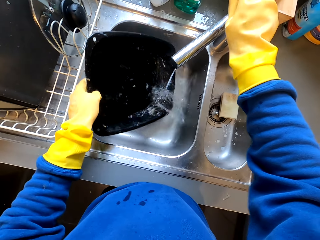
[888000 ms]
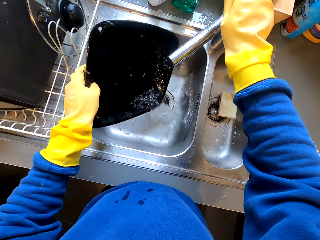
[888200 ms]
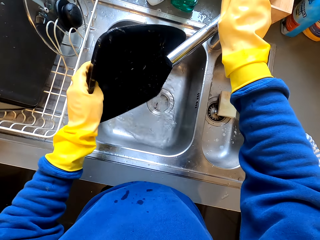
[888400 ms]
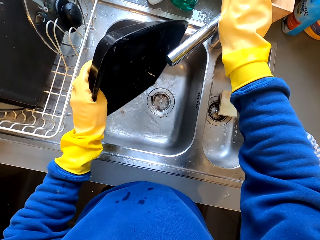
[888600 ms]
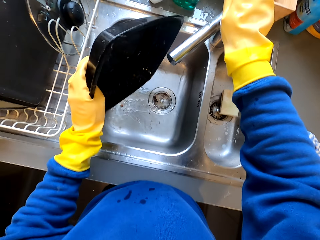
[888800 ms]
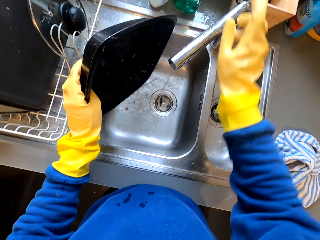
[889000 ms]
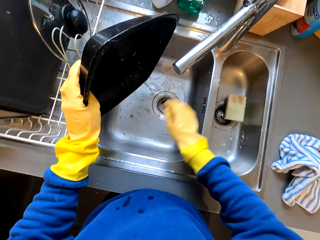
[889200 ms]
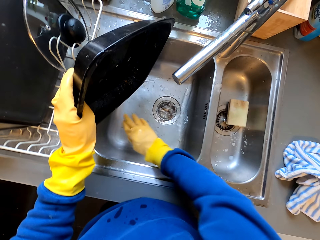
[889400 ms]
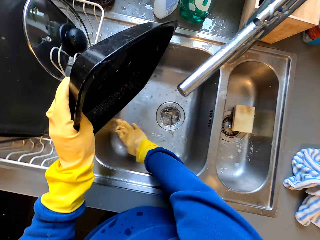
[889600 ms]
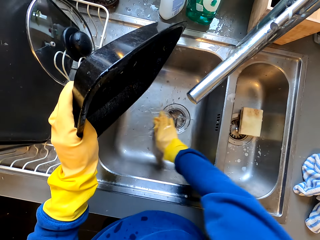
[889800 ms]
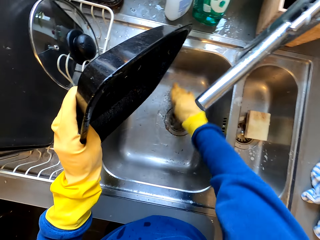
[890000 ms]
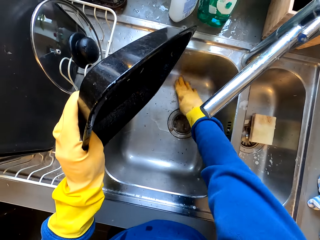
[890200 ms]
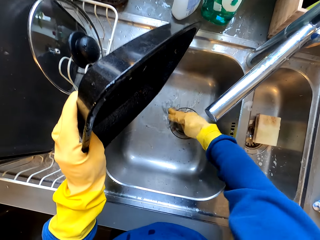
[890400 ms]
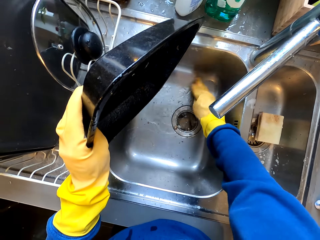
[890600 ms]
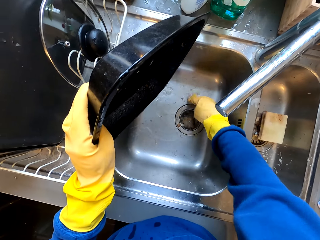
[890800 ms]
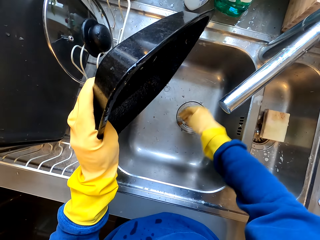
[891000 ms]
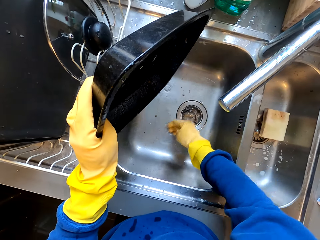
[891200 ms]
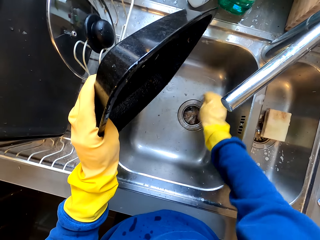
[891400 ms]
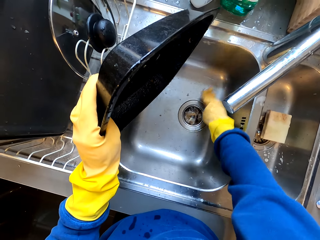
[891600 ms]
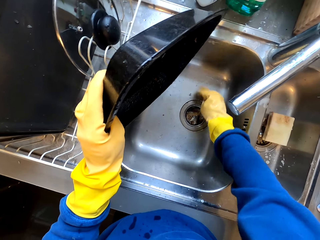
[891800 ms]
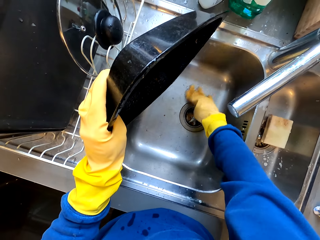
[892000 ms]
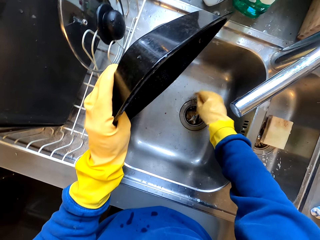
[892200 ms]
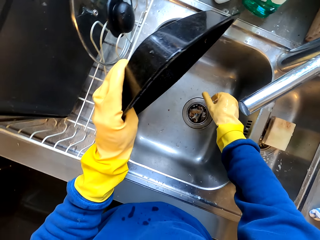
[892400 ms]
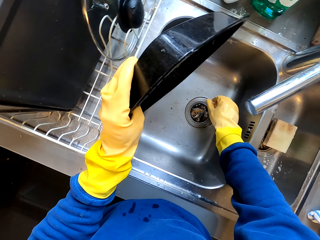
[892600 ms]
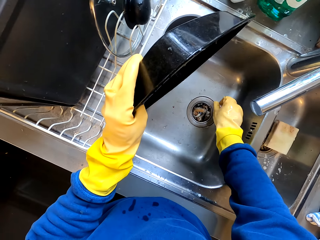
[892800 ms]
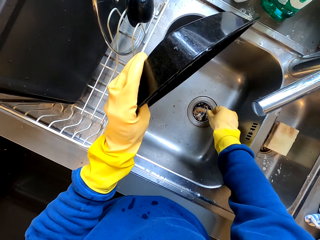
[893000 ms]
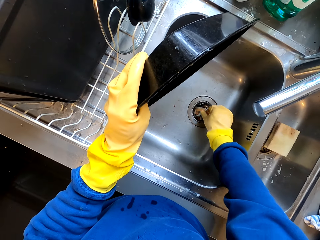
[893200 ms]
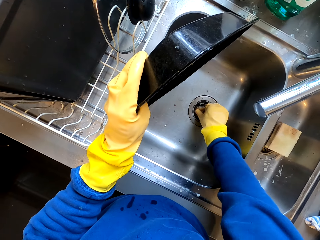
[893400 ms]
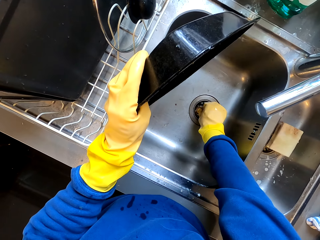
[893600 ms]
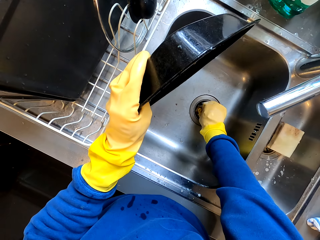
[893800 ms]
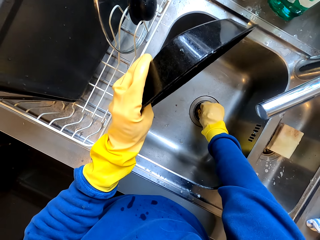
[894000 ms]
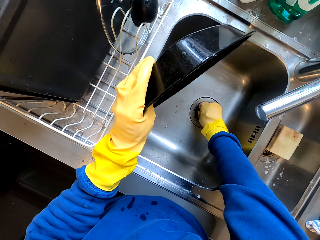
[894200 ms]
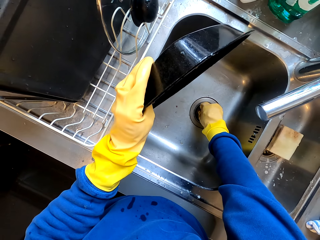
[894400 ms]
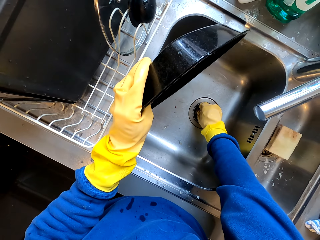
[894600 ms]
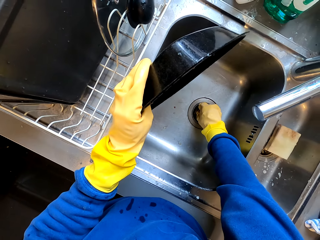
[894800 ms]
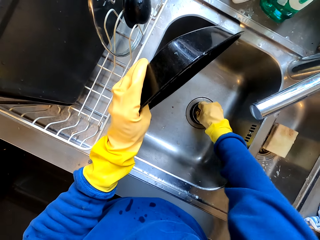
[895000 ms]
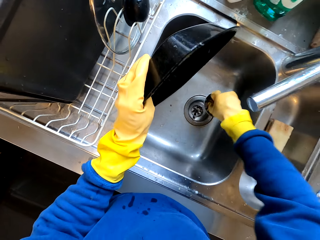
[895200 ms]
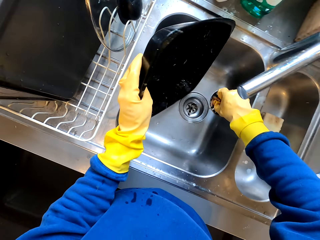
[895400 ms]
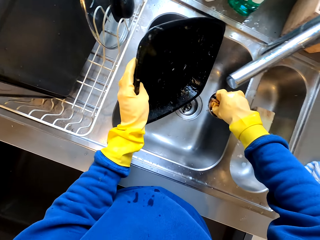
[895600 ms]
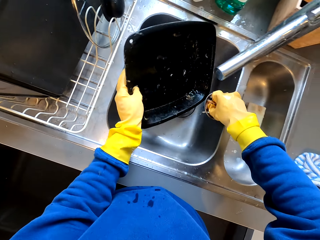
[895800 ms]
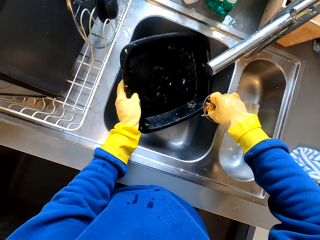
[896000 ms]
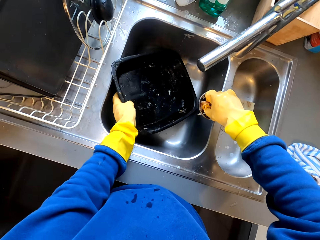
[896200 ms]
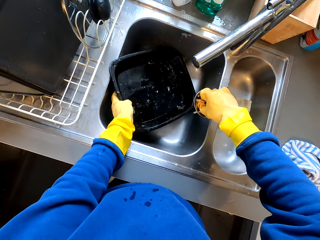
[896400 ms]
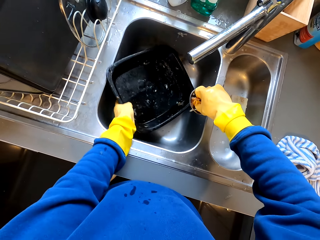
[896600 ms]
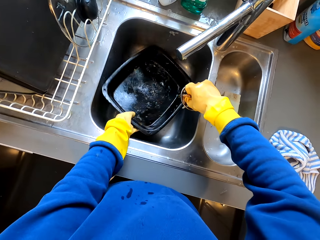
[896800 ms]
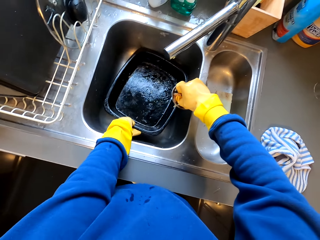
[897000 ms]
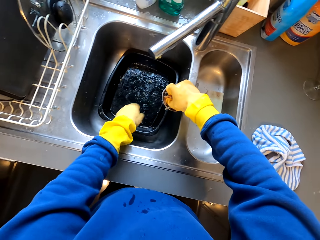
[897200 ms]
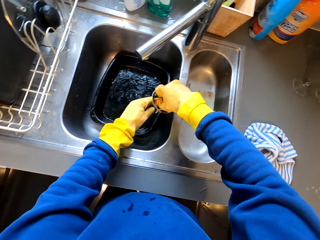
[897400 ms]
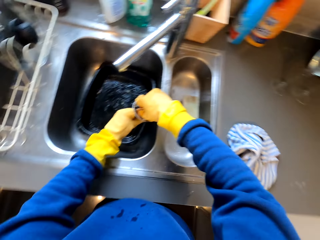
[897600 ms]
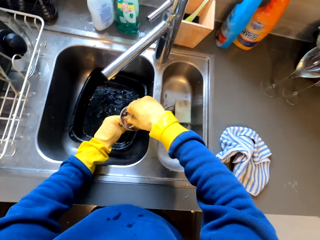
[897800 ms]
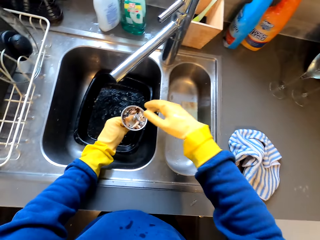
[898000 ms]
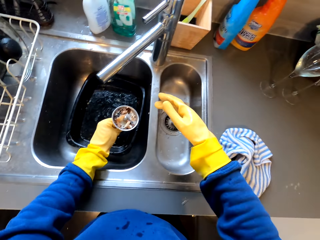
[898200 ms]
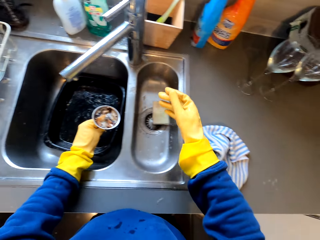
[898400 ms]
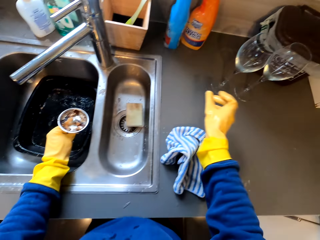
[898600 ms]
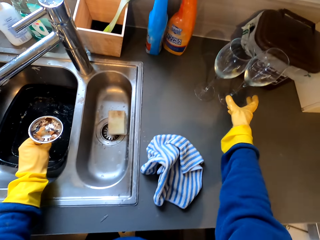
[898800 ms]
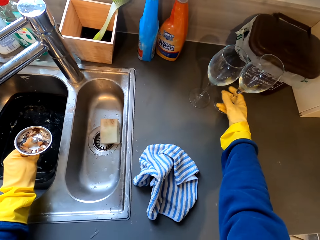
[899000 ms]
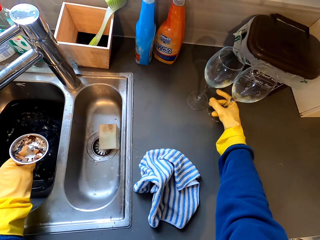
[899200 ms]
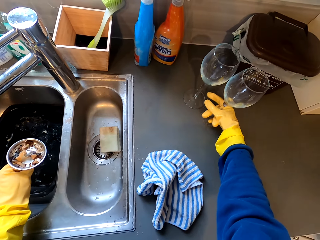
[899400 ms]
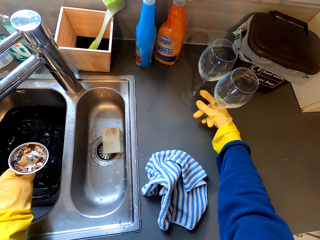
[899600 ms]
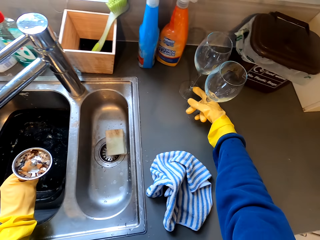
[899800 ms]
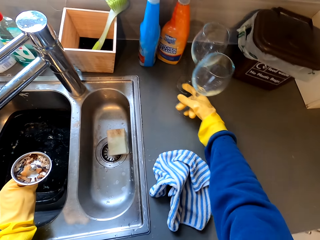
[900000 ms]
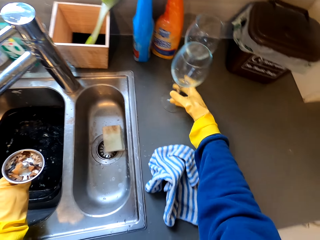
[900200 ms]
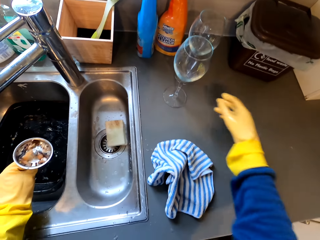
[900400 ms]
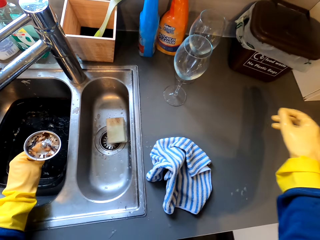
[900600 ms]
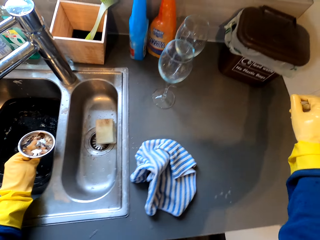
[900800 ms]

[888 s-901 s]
The camera wearer turns off the tap. They pour water in the sink. They clear the sink. They clean the tap. They remove the sink siever or strainer. They drop the deep tray in the sink. They hold the strainer with the left hand. They move wine glasses.

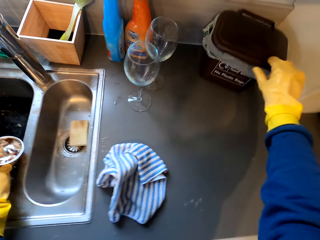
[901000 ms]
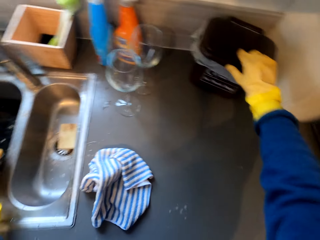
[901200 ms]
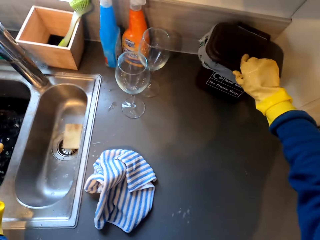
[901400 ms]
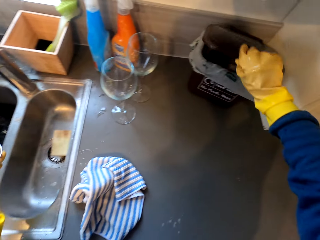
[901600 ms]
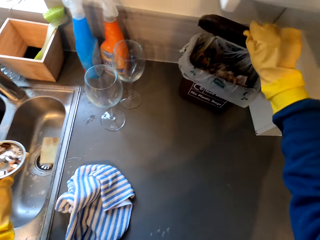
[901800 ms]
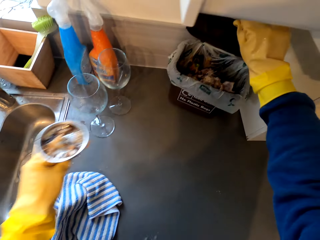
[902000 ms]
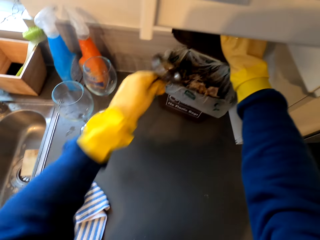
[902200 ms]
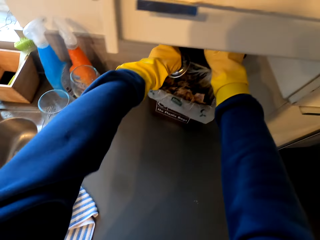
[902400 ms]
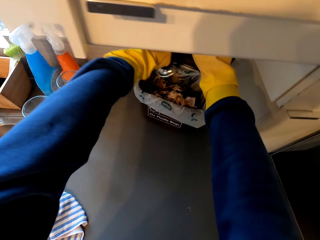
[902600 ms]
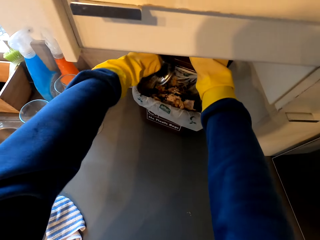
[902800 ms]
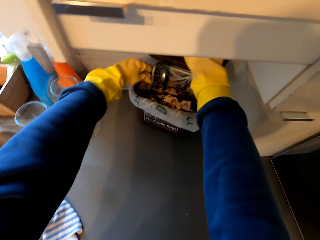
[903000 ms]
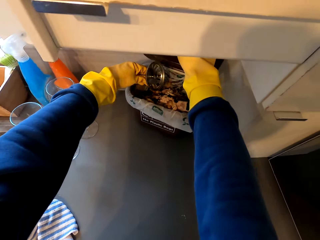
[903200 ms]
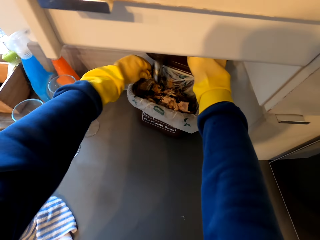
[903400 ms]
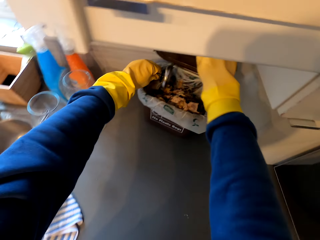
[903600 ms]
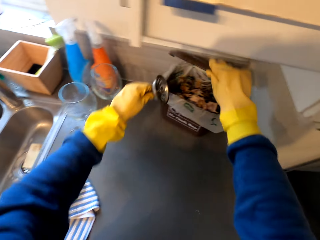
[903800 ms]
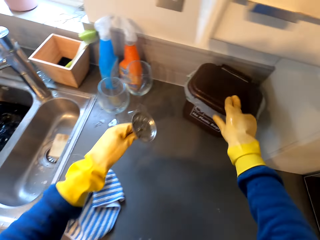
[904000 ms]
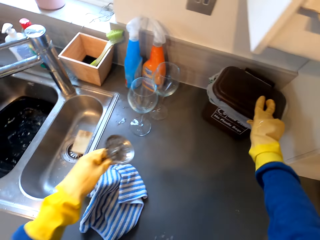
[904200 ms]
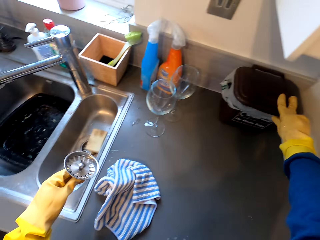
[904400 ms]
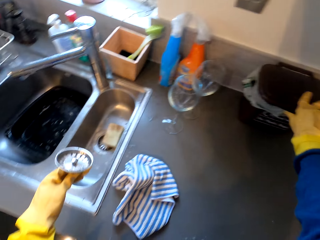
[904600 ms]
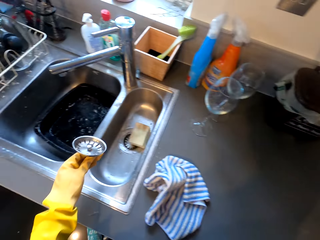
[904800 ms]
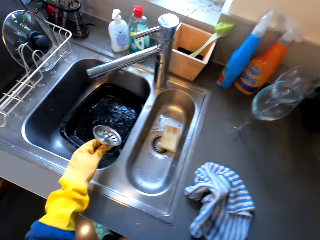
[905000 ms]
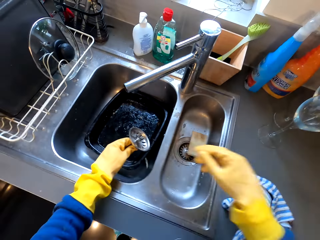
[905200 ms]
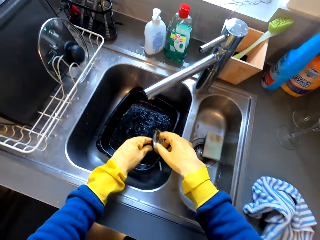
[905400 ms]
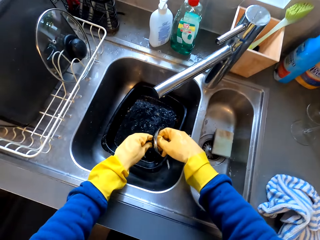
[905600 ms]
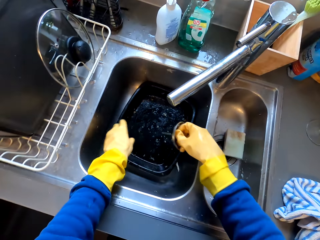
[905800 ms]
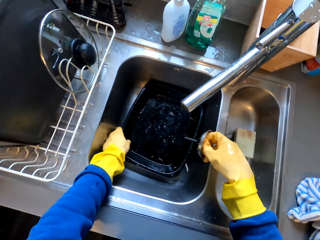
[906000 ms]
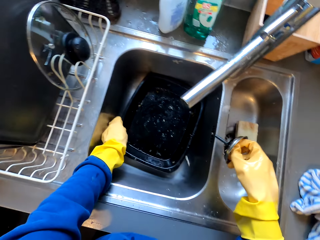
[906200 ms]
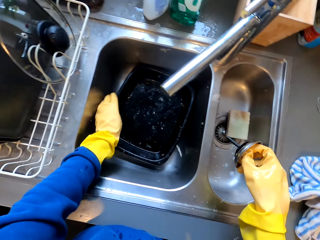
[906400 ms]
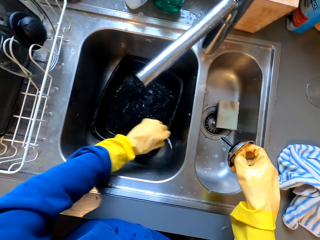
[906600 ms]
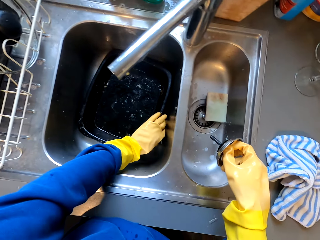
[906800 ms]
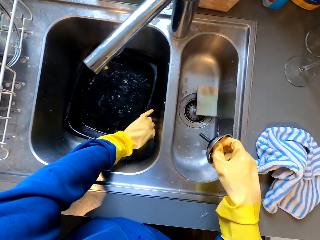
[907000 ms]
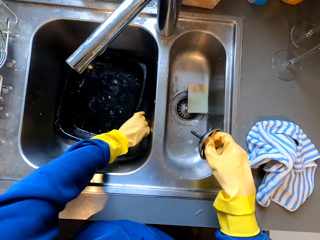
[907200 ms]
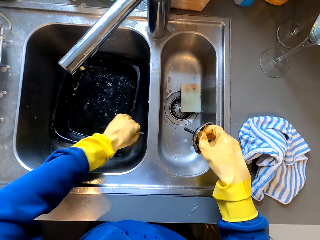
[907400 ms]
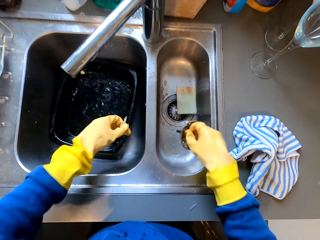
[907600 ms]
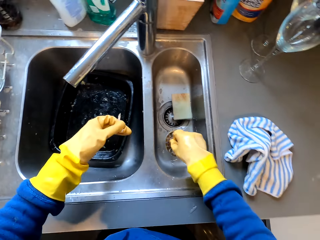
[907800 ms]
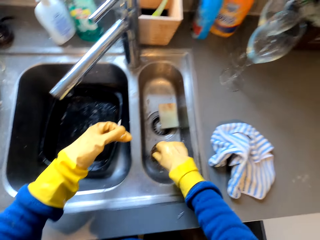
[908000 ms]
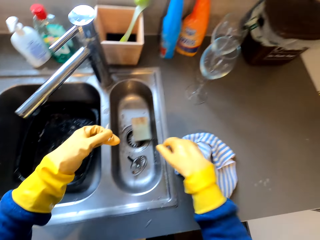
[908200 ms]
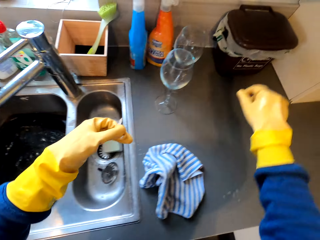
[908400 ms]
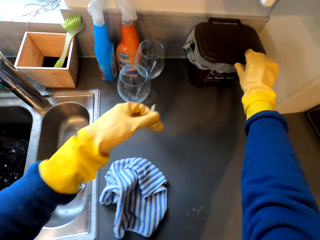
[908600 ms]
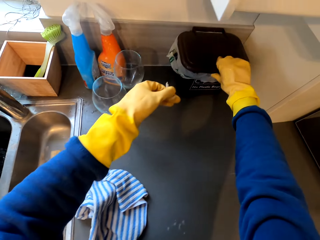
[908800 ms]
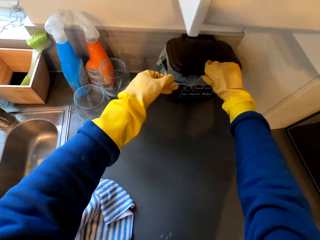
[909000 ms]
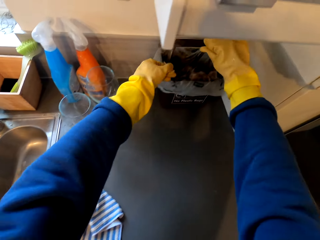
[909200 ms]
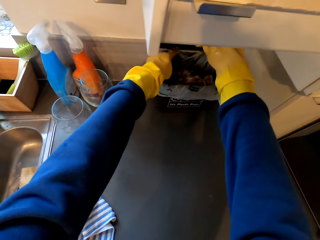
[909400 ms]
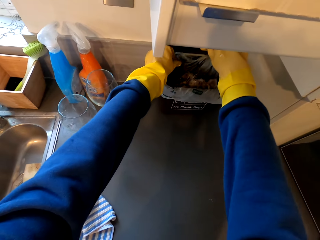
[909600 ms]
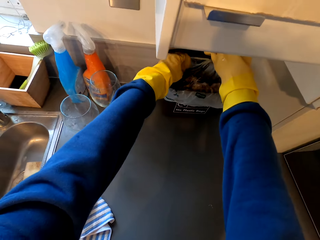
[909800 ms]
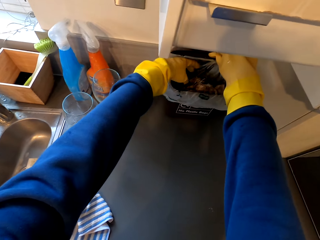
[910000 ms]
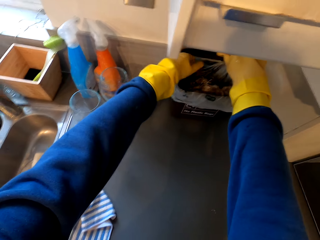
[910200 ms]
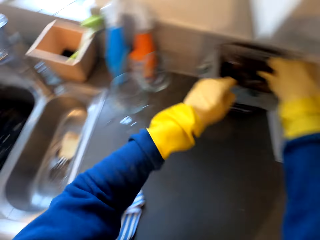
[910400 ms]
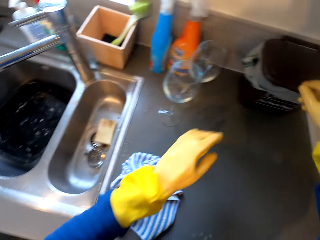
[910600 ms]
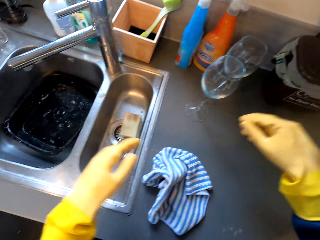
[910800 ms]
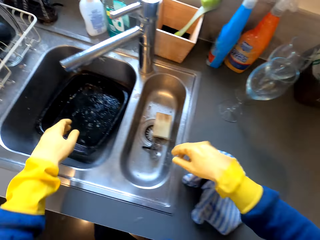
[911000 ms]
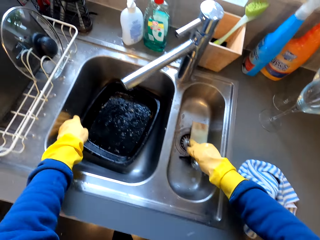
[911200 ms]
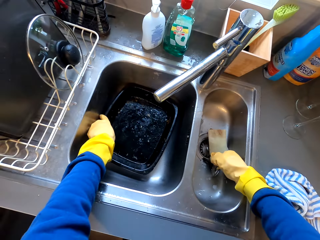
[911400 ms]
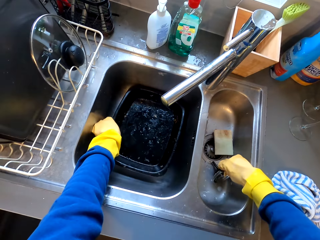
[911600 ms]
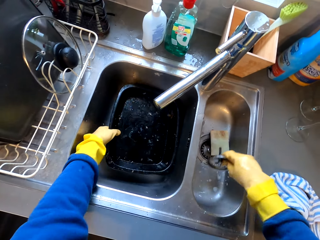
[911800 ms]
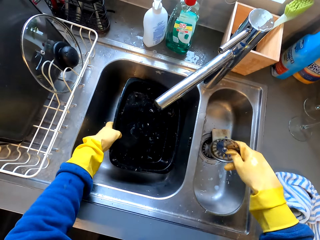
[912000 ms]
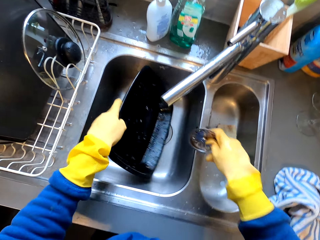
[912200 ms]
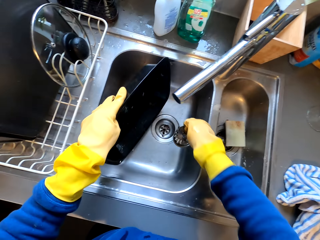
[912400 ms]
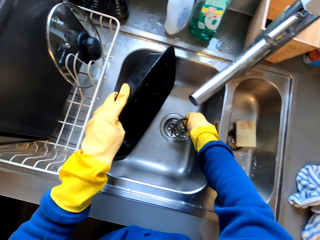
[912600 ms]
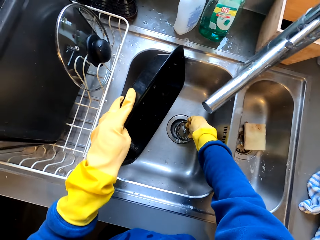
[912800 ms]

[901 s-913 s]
The camera wearer opens the dustbin or trash bin. They pour waste in the dustbin. They shake the siever. They close the dustbin. They move the trash bin. They pick up the dirt. They drop the siever in the sink. They open the dustbin. They drop the dirt in the sink. They close the trash bin. They pick up the strainer. They pick up a baking tray.
